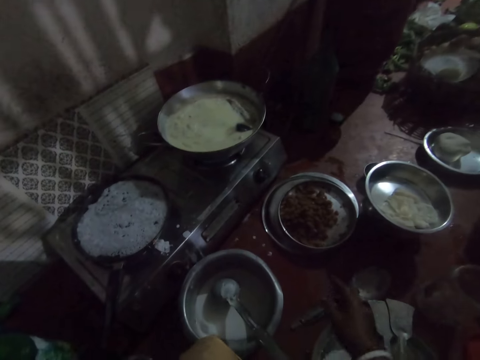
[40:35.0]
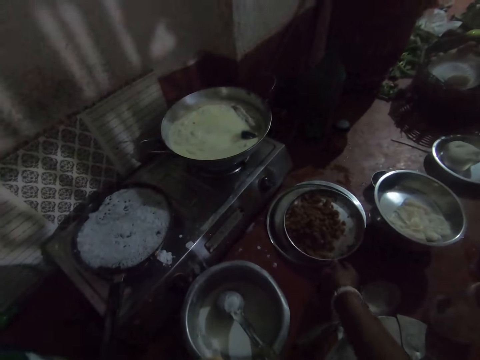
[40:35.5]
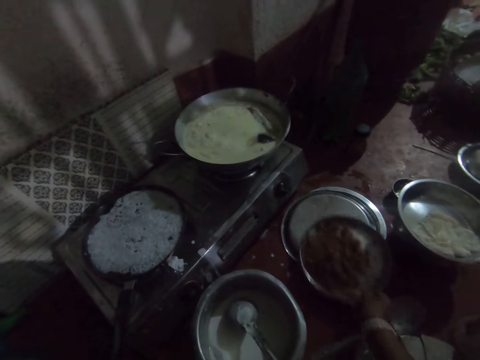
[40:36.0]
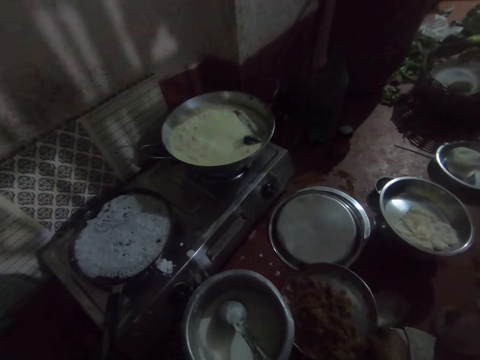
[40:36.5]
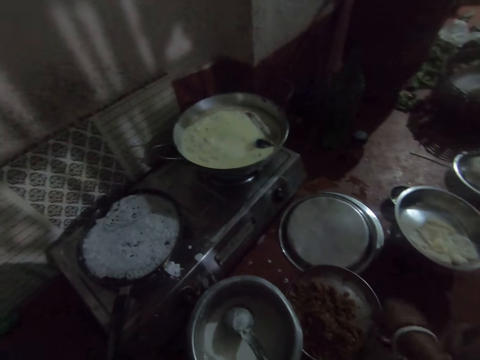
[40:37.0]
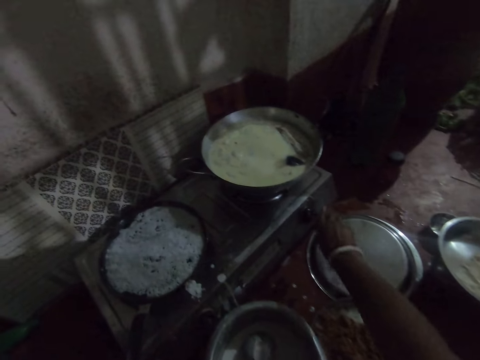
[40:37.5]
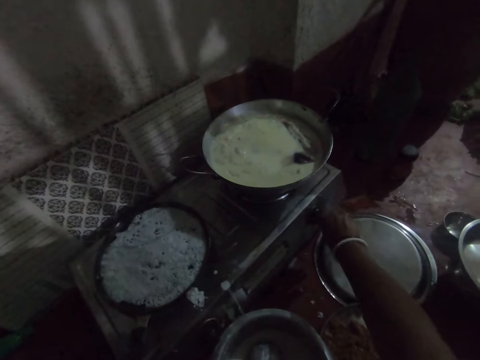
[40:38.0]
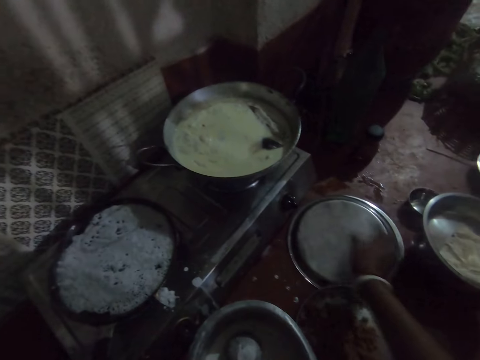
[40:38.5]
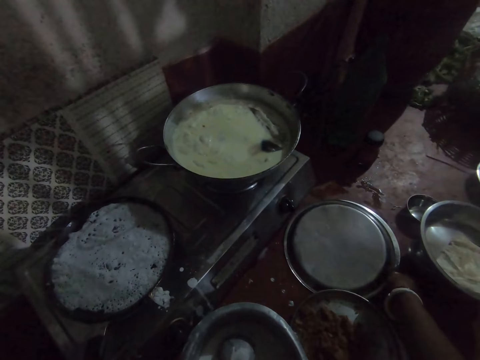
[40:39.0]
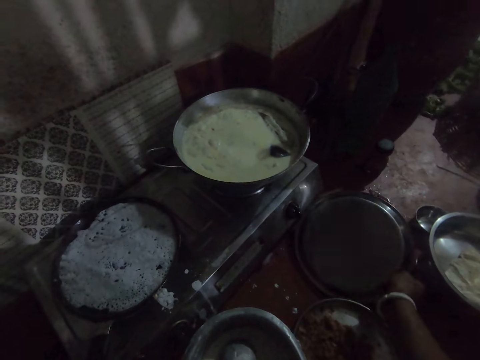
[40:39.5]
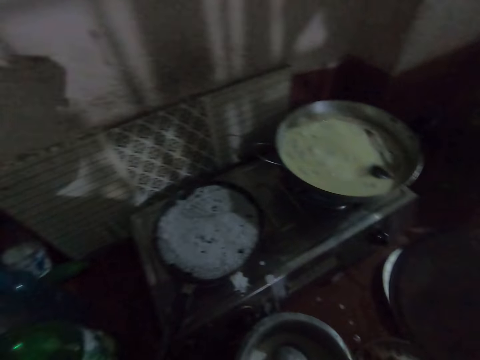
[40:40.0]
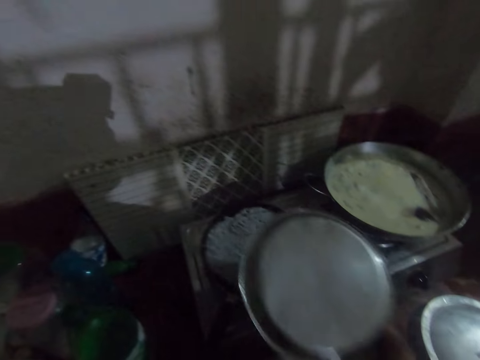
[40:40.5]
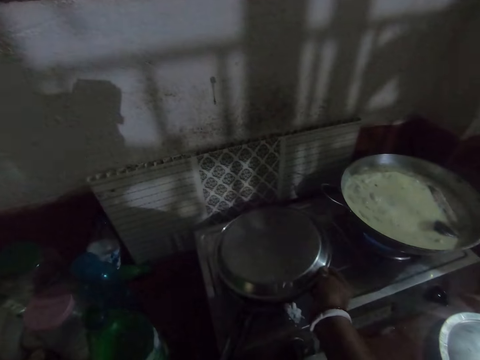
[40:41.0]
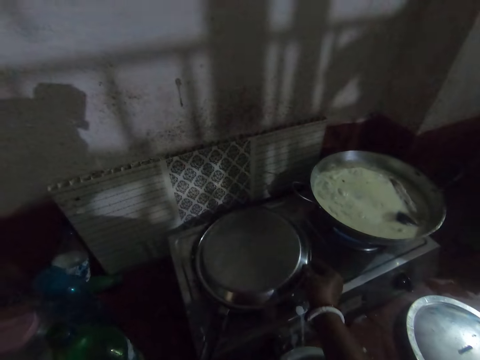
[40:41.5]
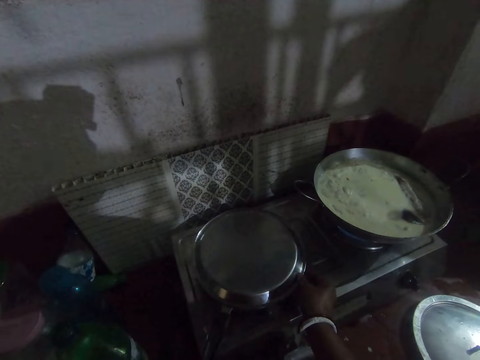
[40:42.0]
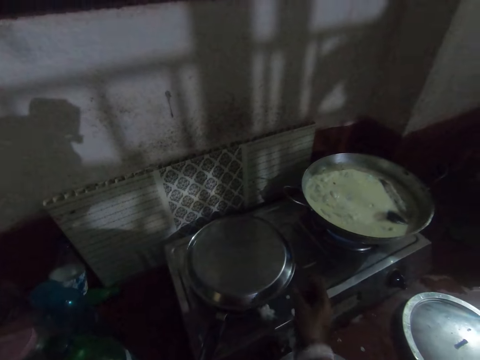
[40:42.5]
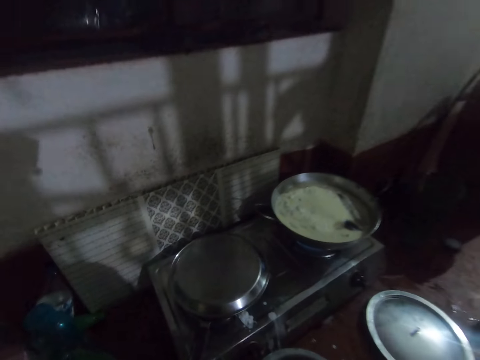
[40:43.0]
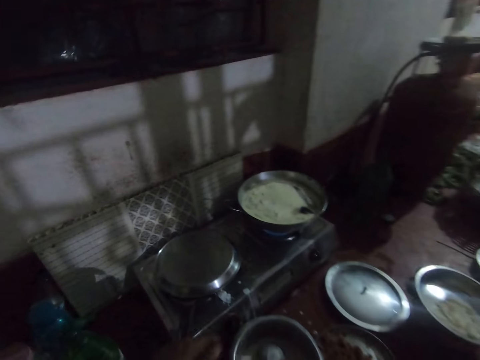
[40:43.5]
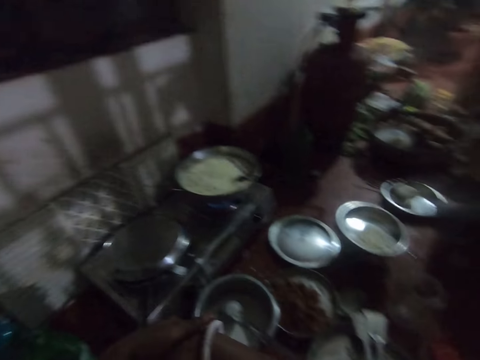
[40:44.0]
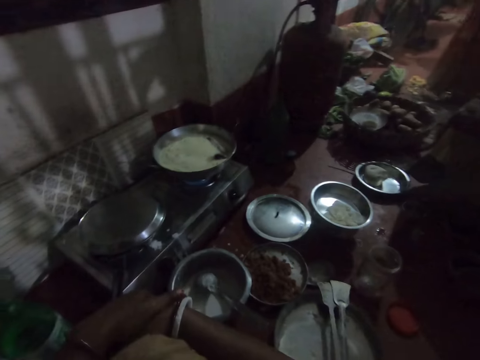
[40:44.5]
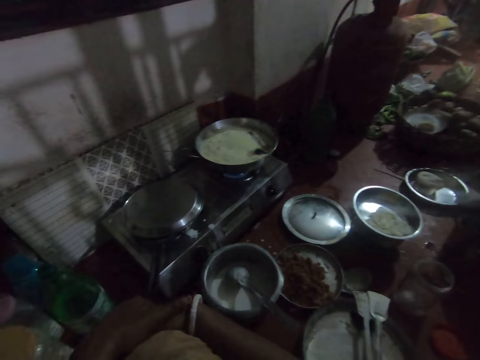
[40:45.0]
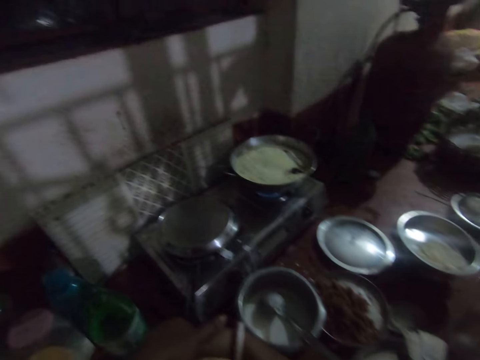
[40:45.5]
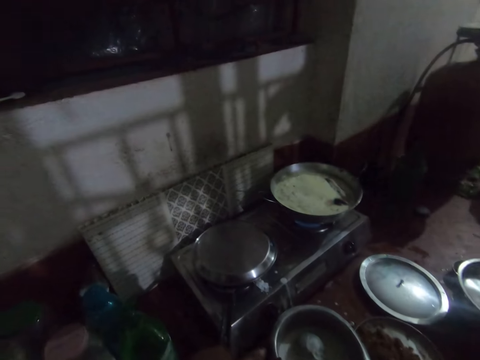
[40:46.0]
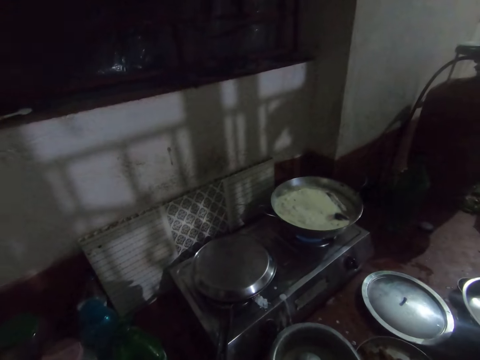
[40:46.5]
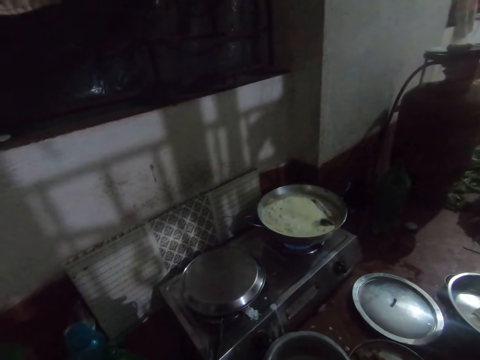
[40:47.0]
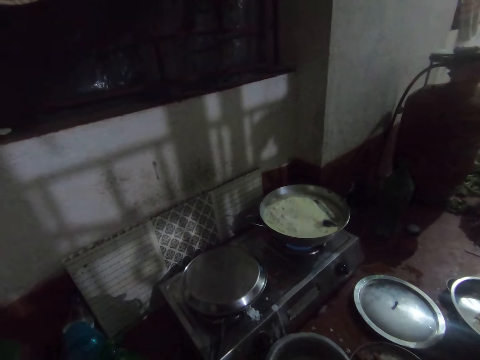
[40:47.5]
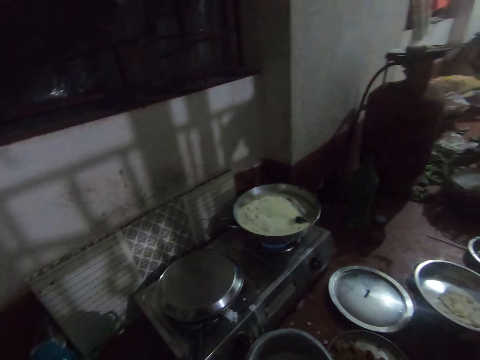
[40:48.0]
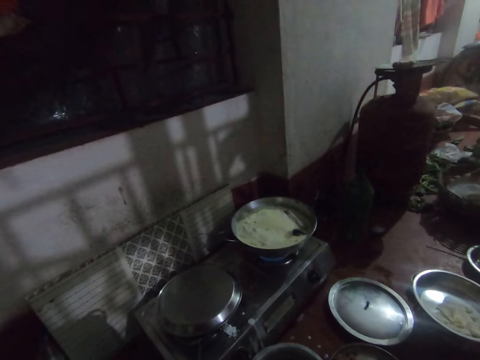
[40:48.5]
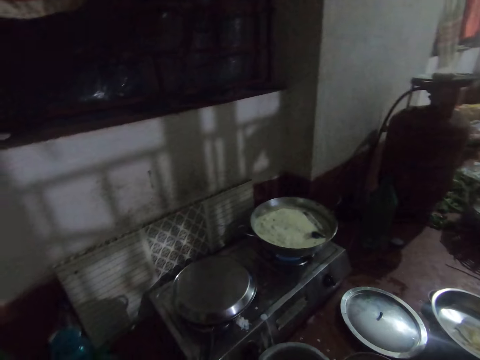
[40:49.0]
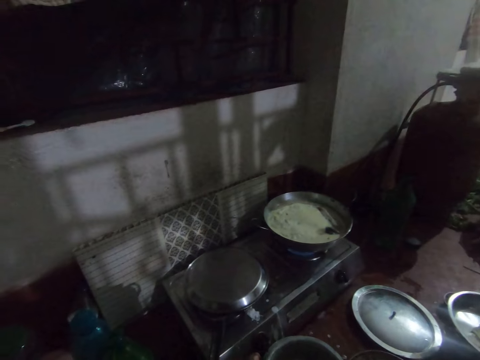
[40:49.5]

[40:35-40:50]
The camera wearer raises her left hand. She moves a plate. She picks up the plate from the floor with her right hand. She turns off the fire of a pot on the gas cooker with her right hand. She picks up a tray with her right hand. She covers the pan with the tray. She stares at the cooking pot.

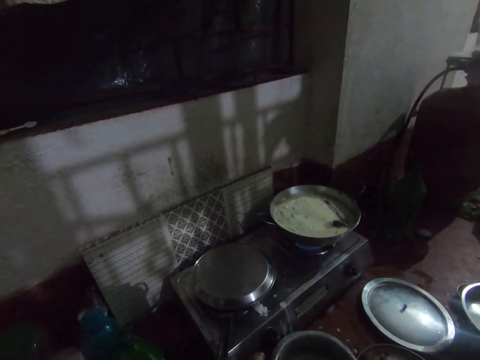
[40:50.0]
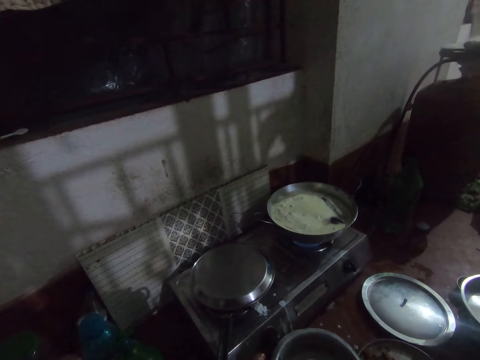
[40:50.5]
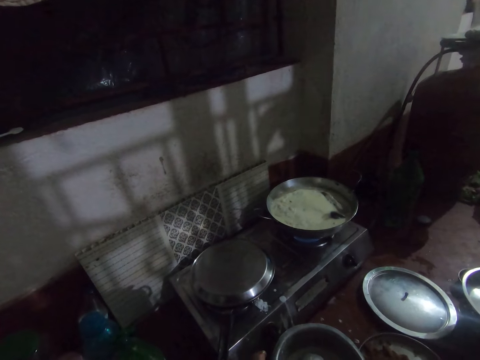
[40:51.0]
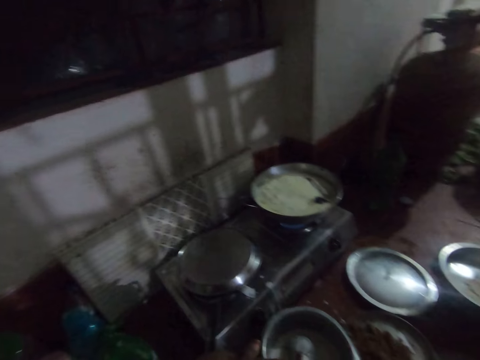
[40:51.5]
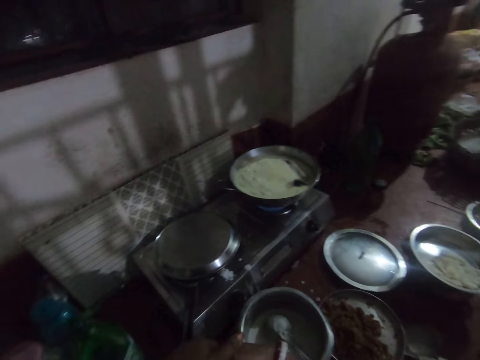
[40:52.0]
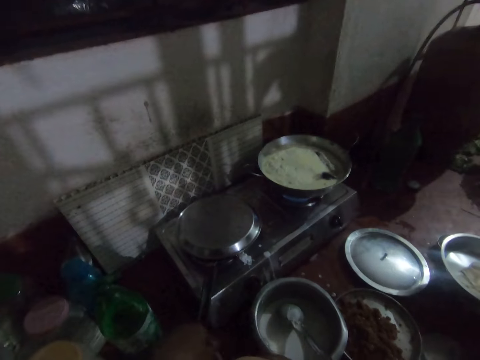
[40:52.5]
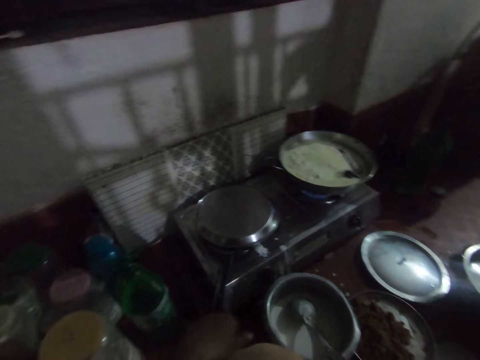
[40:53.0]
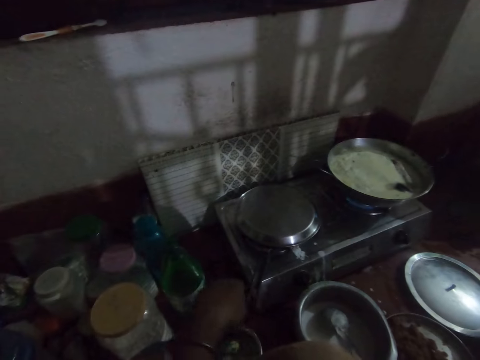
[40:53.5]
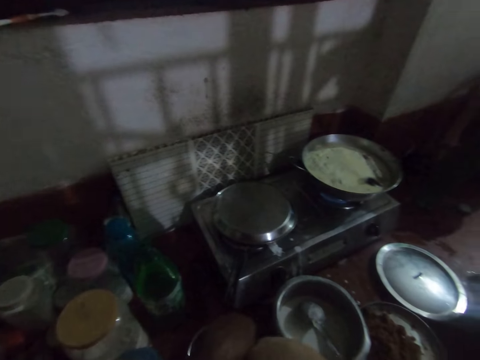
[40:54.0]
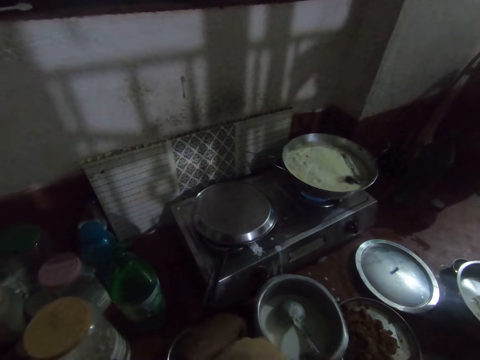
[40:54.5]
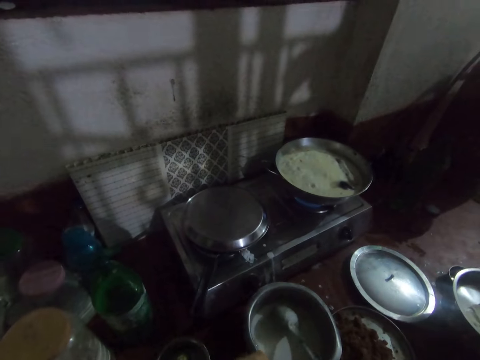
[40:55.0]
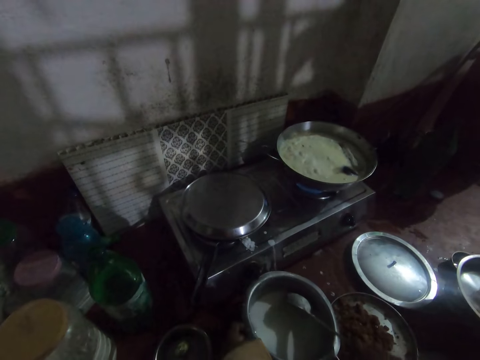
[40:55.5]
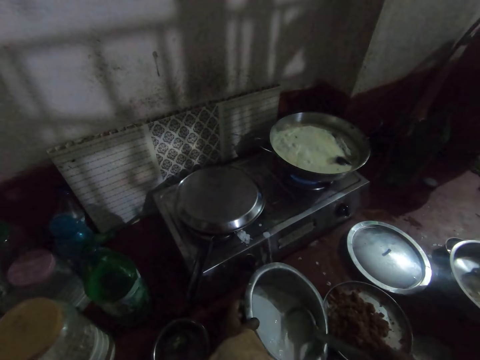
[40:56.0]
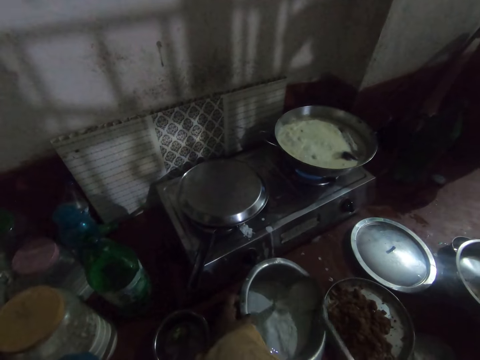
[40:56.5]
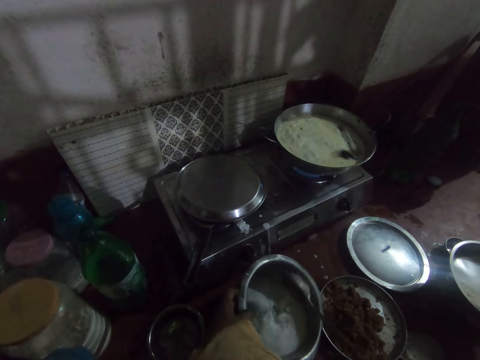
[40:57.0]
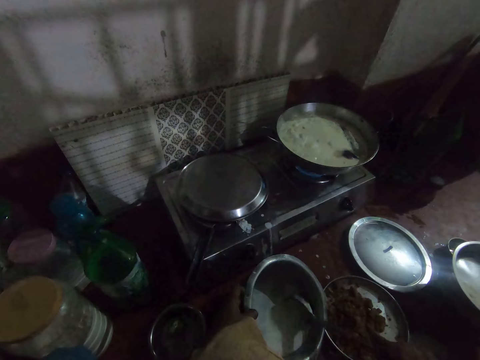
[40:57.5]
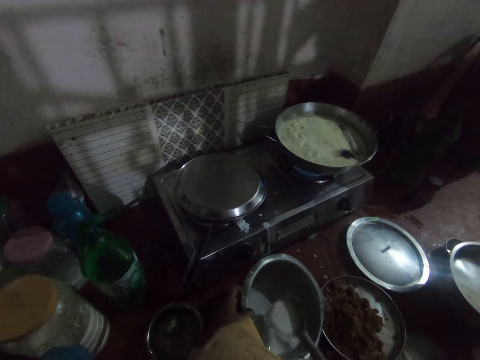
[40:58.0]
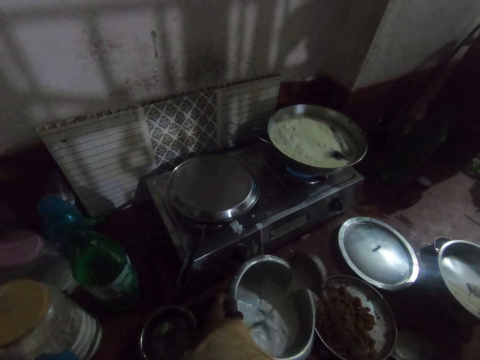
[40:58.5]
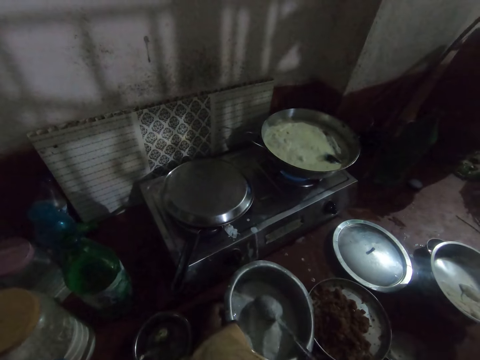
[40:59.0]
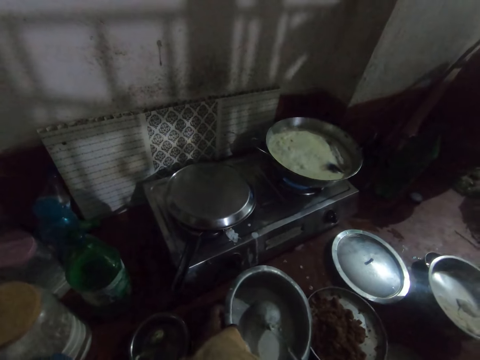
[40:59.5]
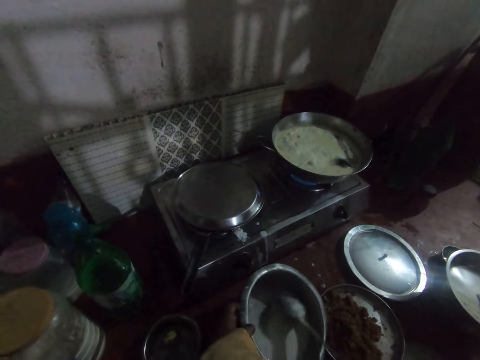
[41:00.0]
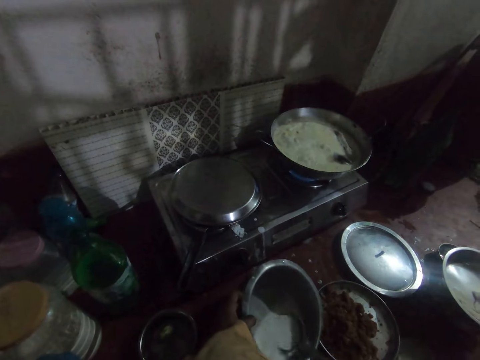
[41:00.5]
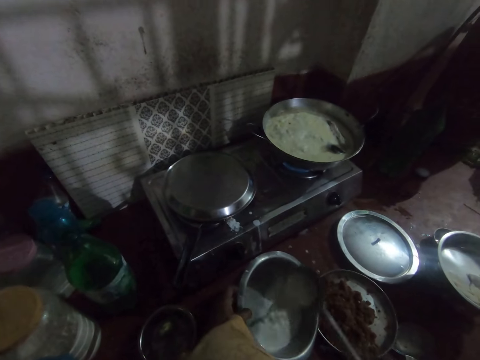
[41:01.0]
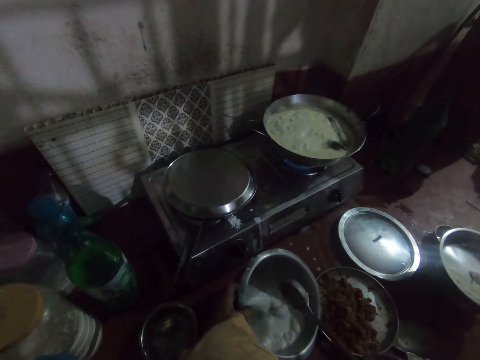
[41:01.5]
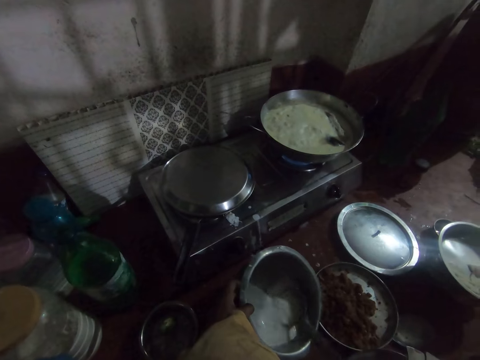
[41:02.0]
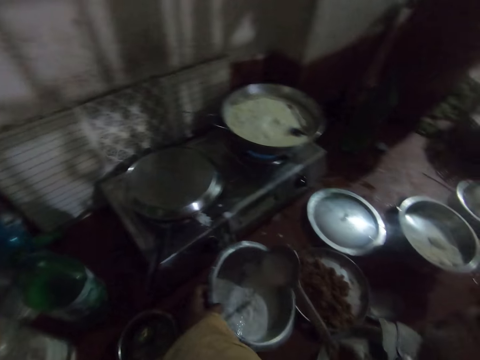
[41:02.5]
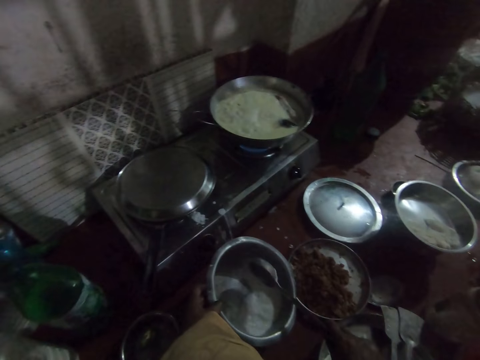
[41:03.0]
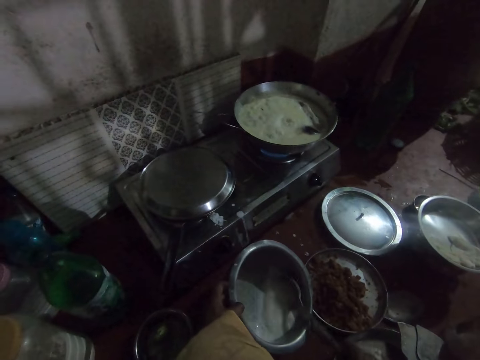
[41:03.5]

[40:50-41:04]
The camera wearer holds the serving spoon and the pot. She stirs the batter in the bowl with the spoon with her right hand.
